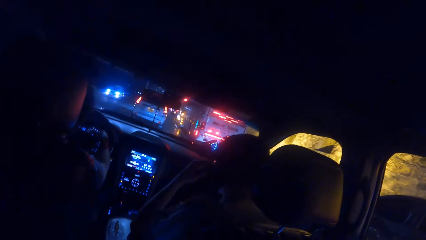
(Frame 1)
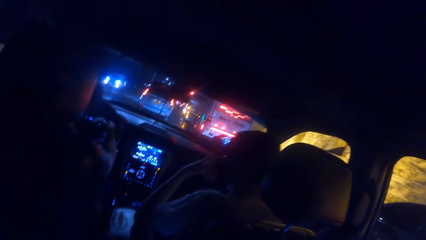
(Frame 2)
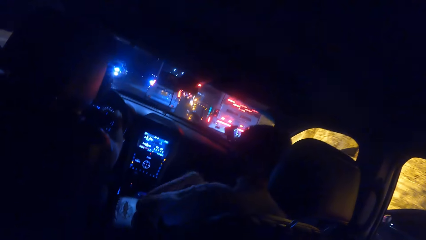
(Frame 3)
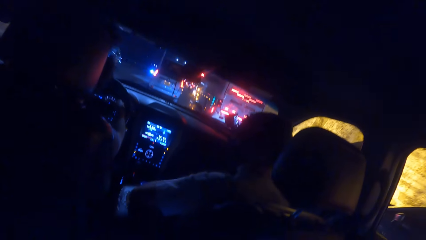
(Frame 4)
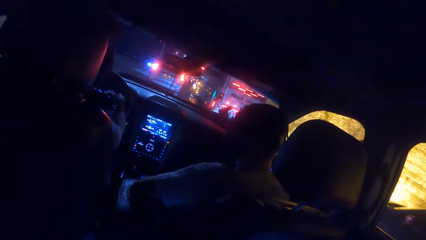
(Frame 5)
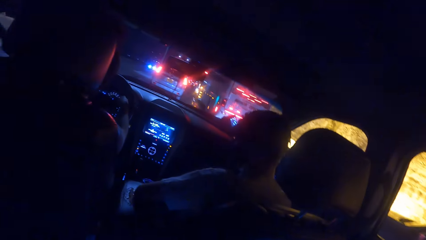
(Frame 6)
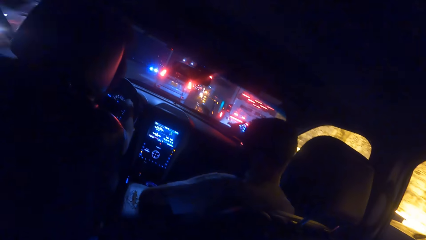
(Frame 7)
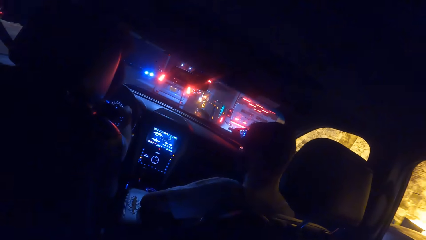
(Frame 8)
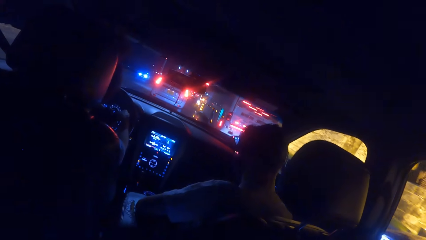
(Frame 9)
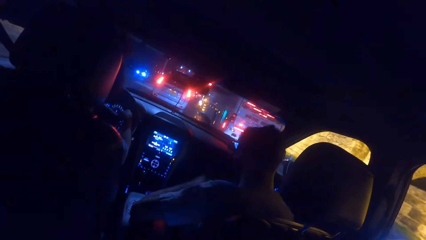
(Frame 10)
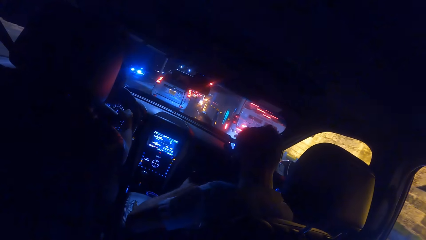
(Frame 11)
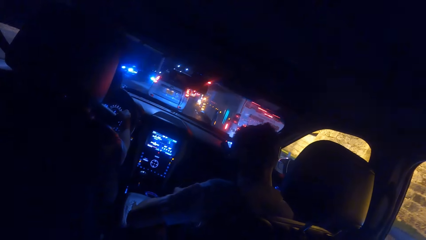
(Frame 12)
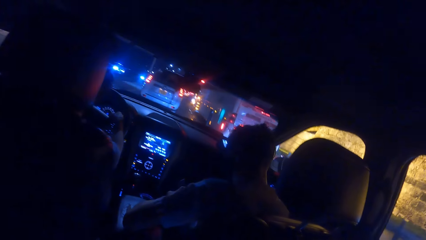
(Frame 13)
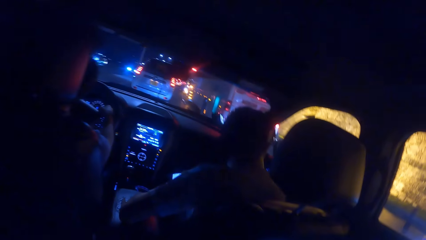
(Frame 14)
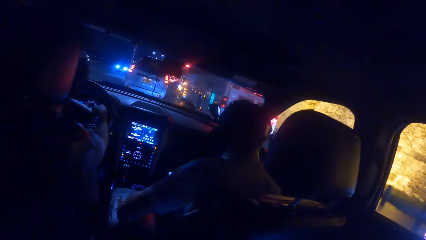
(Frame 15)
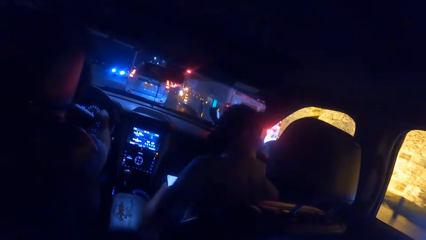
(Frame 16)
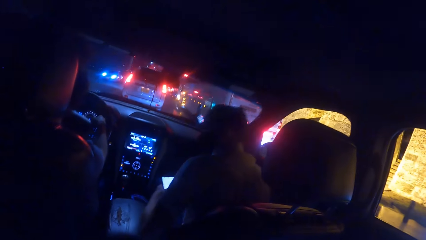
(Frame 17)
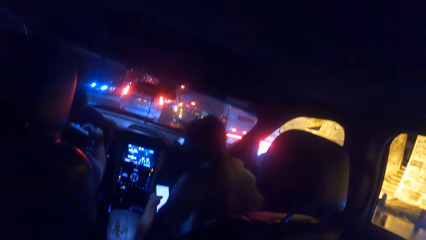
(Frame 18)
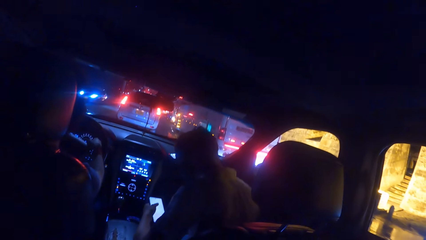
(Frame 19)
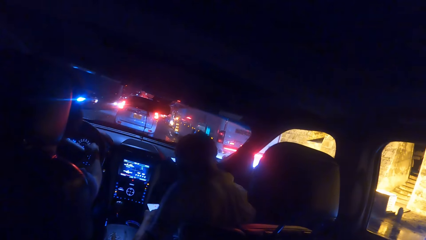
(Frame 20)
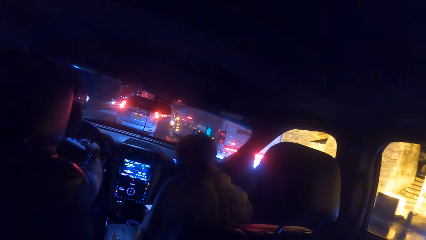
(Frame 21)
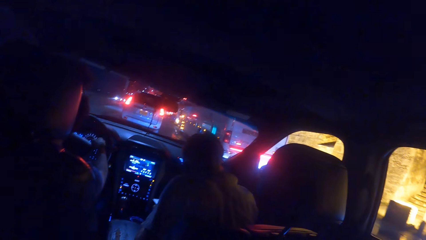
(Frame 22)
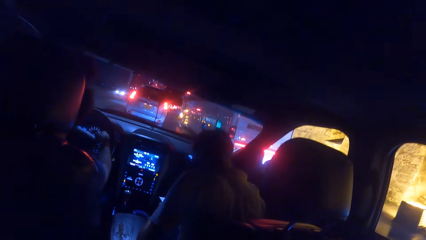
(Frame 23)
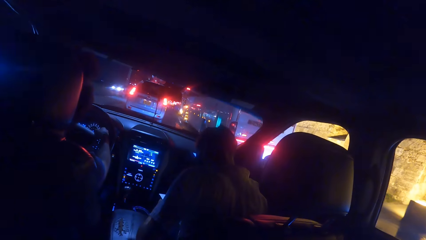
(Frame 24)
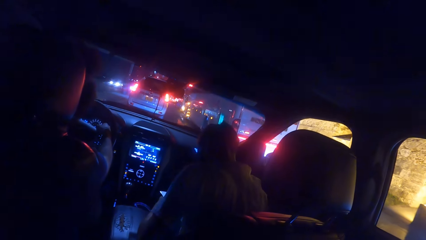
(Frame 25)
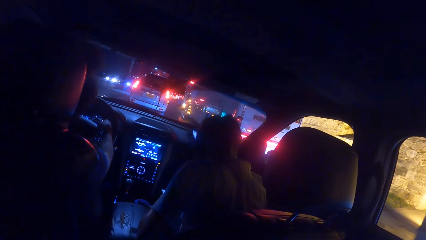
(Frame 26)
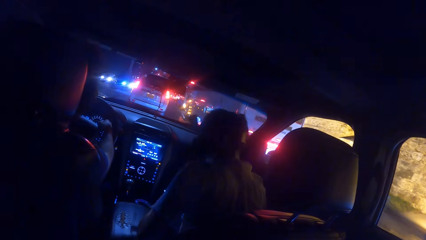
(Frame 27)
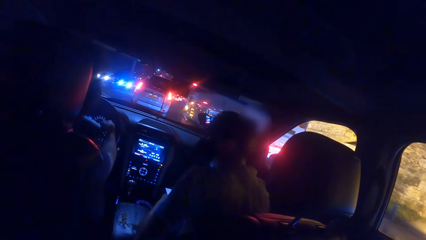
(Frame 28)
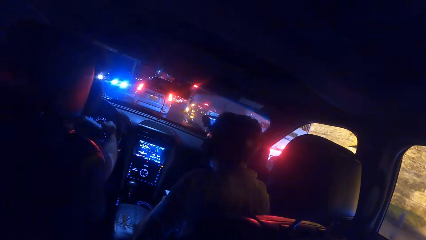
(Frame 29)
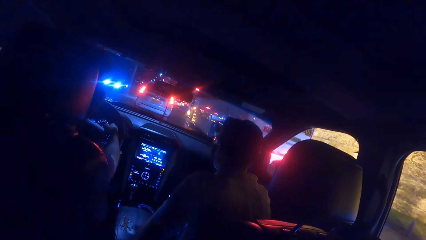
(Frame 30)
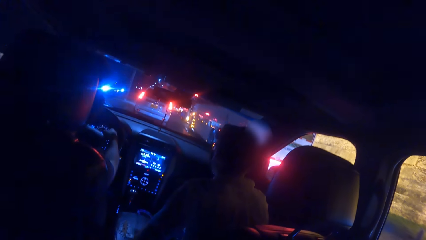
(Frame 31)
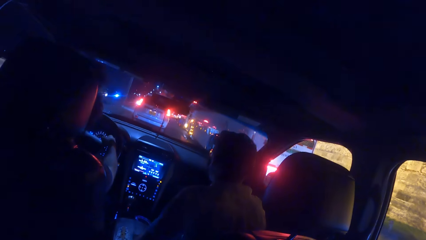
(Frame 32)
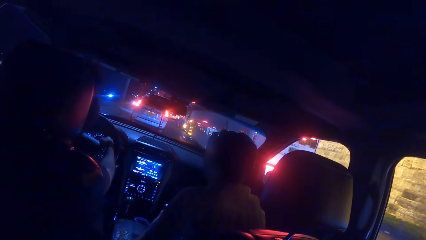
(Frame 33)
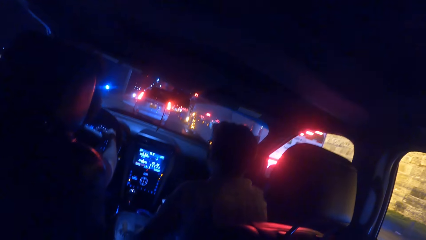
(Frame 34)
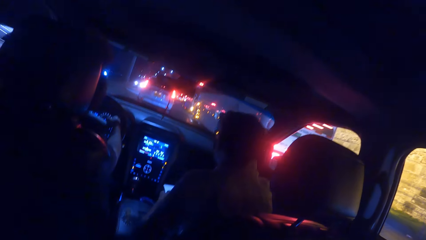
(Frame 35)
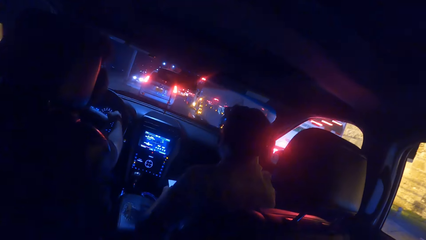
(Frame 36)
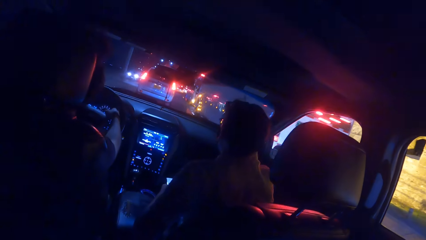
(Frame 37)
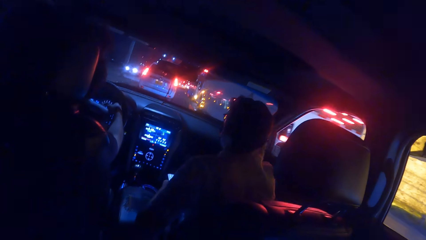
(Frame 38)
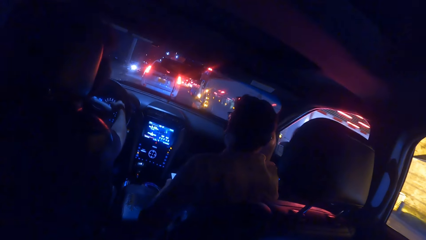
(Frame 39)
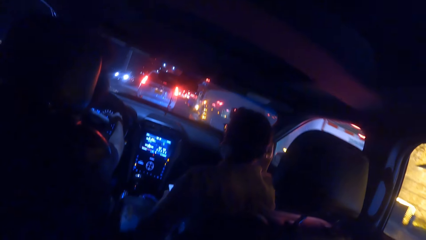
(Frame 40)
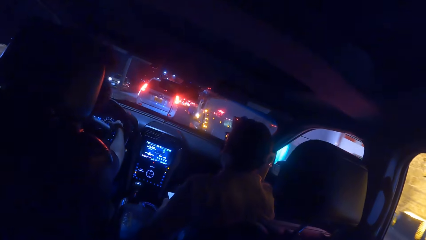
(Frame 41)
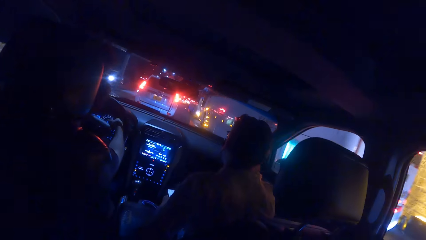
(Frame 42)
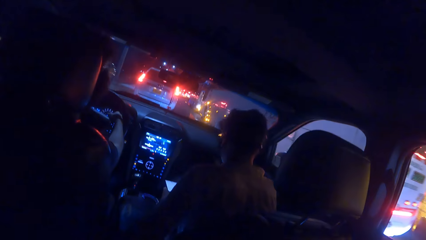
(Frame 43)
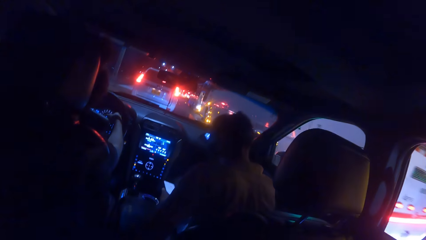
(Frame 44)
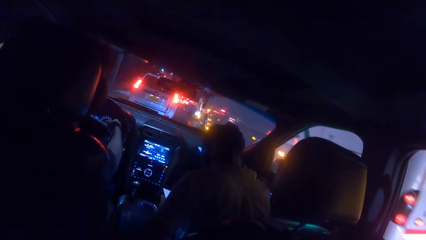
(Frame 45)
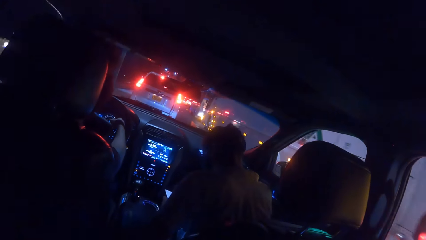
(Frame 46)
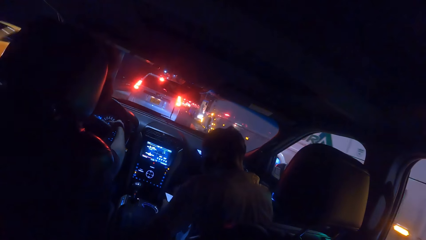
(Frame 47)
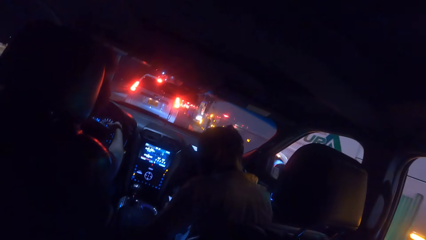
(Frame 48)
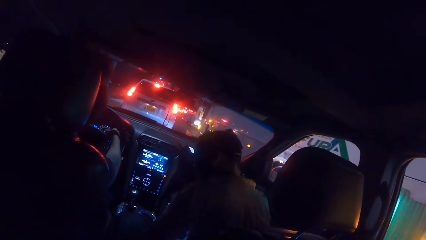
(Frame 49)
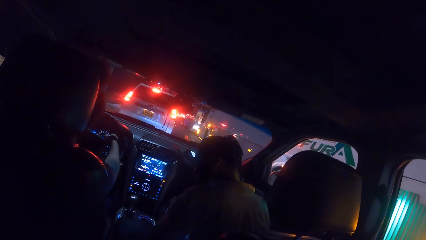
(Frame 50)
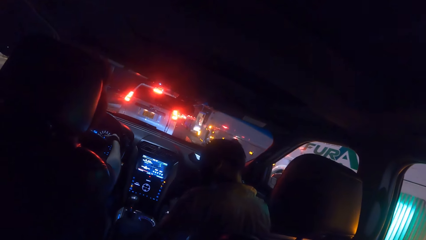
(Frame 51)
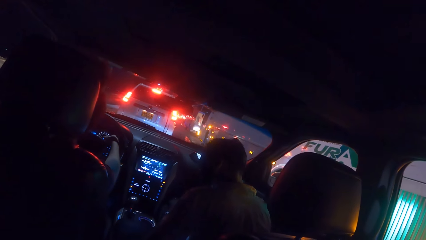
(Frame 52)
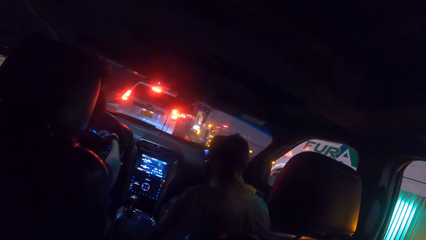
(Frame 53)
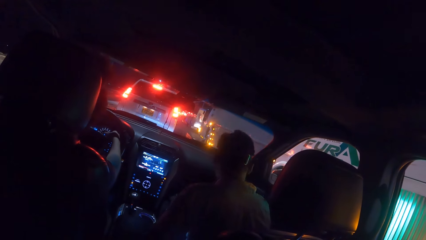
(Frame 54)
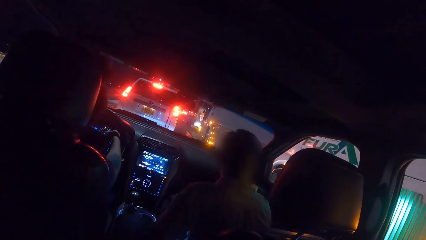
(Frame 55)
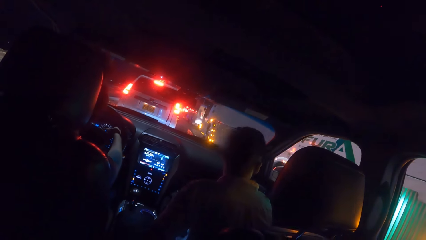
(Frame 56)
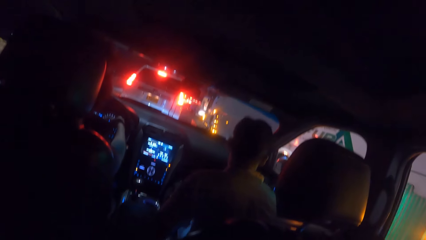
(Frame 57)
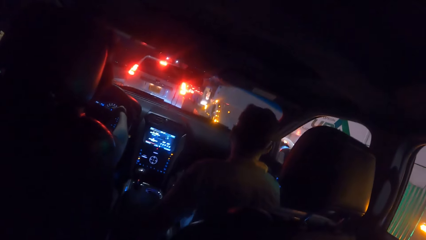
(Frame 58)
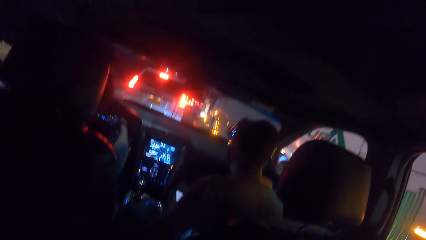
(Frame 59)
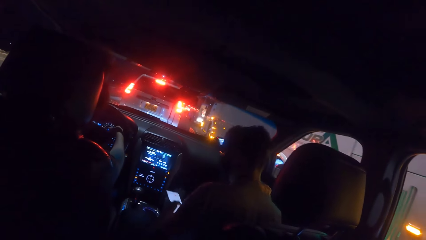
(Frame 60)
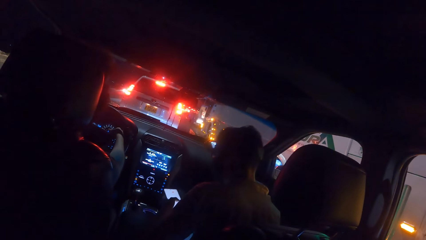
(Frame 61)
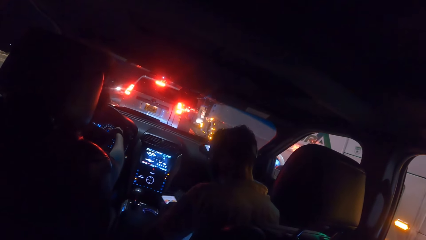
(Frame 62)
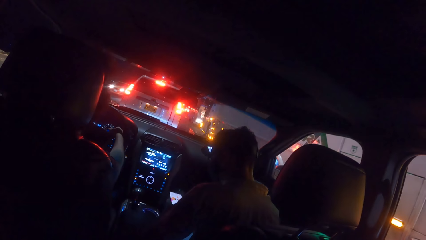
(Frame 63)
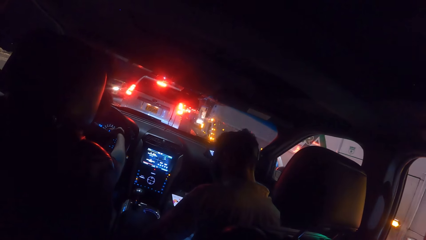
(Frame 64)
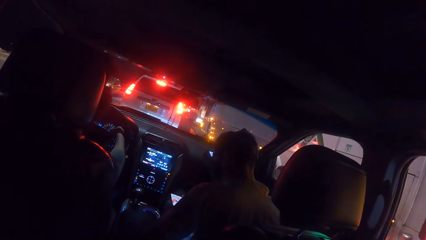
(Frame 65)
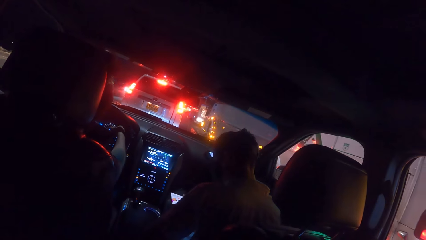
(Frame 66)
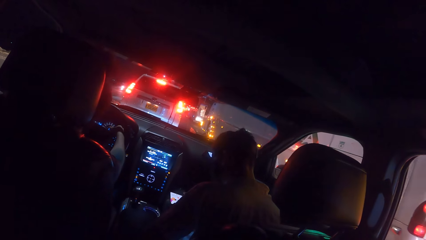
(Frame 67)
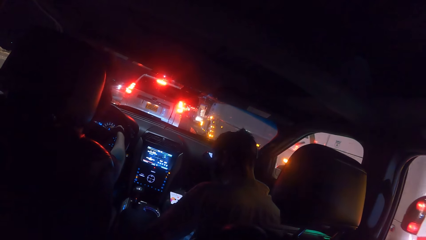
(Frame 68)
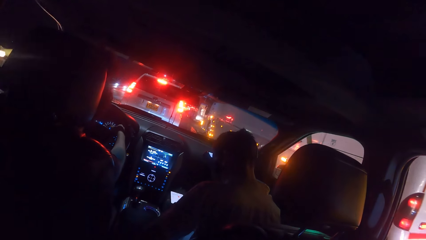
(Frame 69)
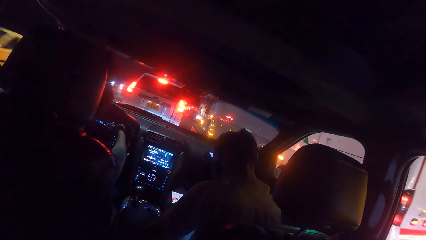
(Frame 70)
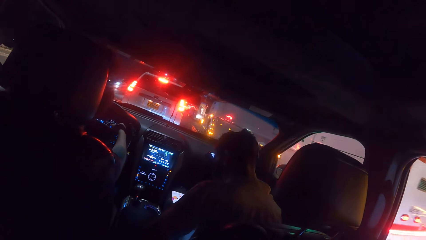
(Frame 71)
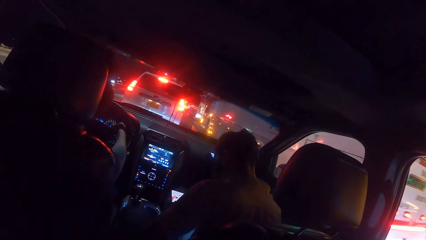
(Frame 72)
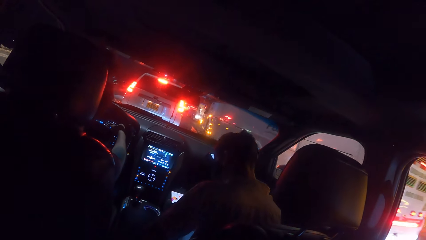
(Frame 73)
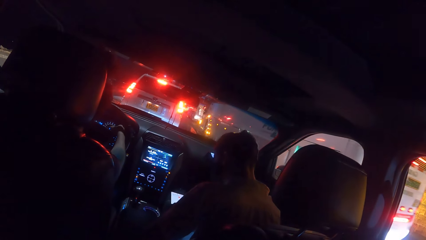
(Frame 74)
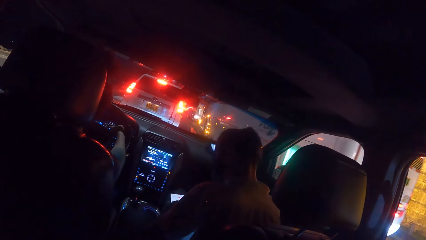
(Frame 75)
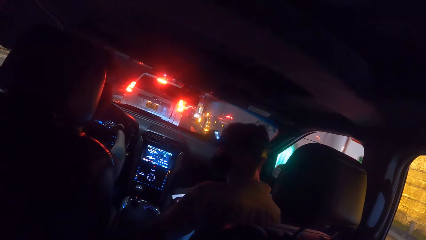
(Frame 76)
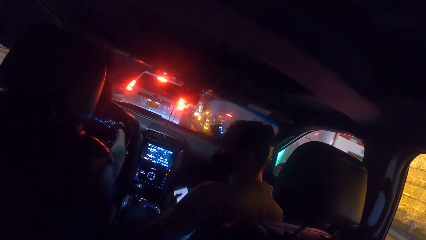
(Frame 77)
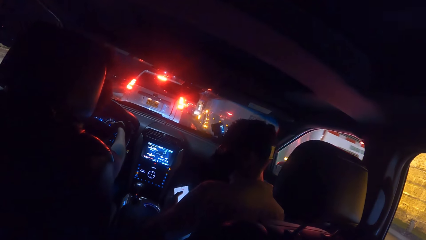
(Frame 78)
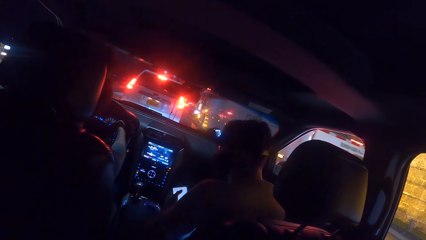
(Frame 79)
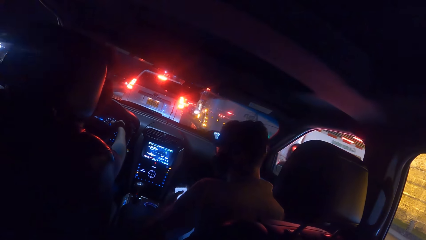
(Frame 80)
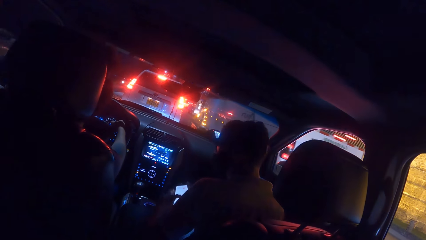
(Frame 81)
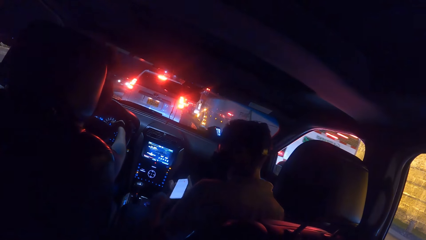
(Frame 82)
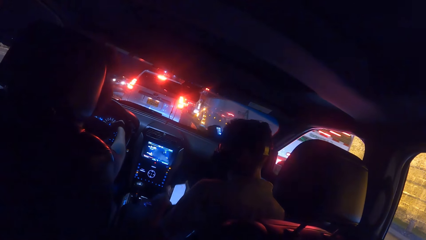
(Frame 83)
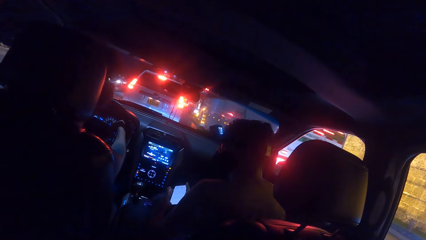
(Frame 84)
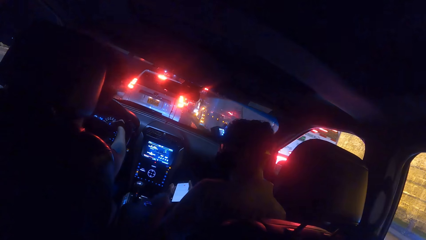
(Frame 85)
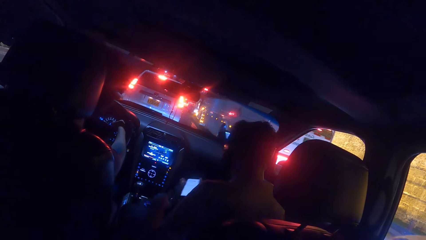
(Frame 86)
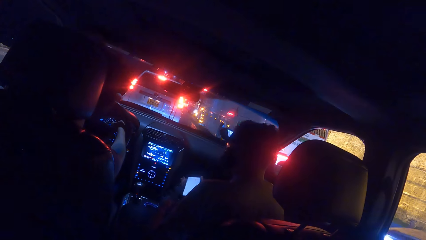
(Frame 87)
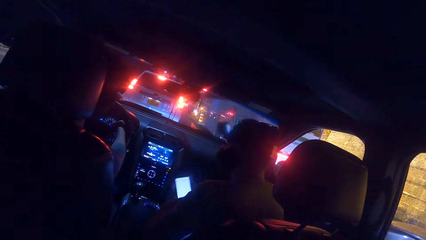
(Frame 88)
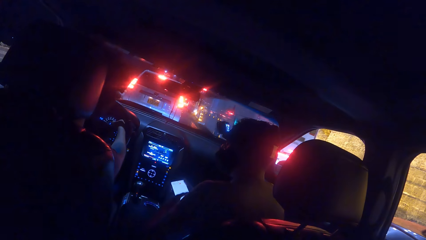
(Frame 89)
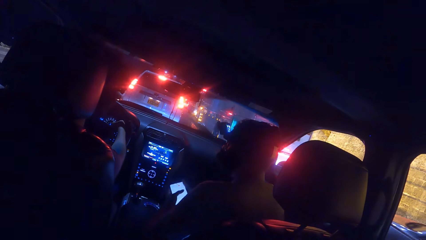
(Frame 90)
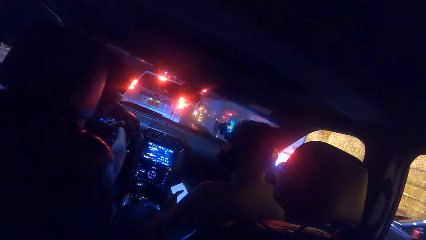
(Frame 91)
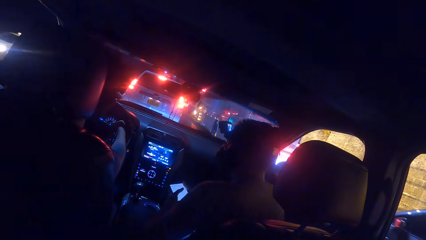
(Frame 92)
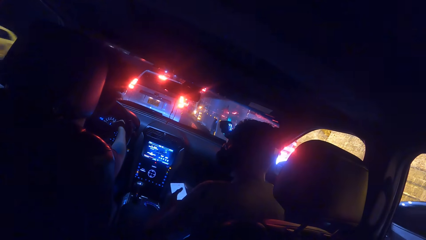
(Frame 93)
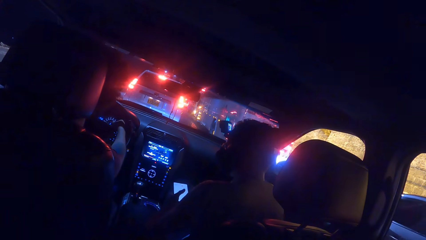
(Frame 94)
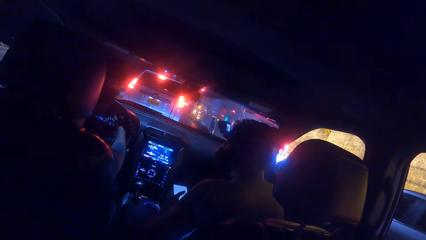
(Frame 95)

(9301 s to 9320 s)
A man lowers his hand. The man operates the phone with his left hand. The man interacts with another man. The first man touches his hair with his right hand. The first man operates the phone.
